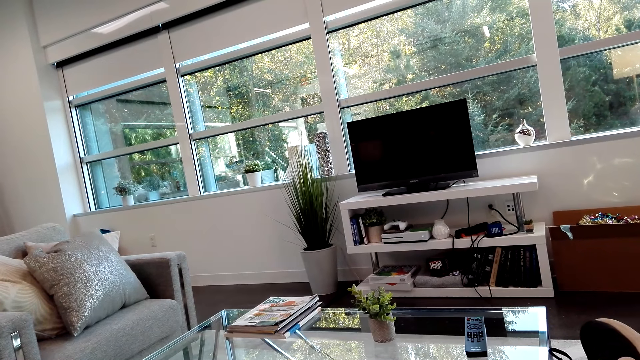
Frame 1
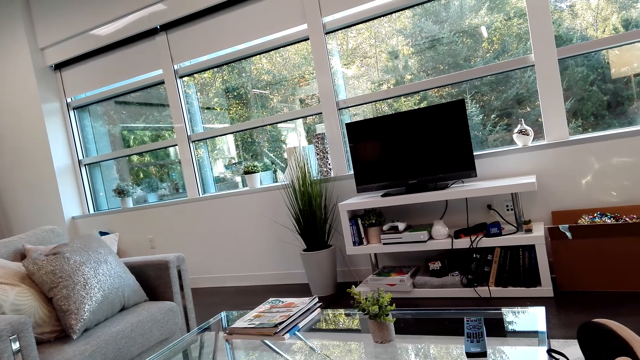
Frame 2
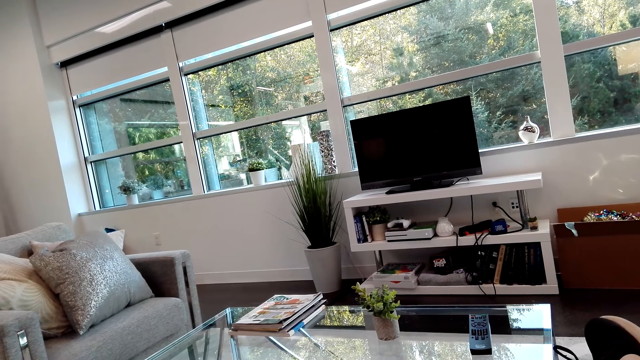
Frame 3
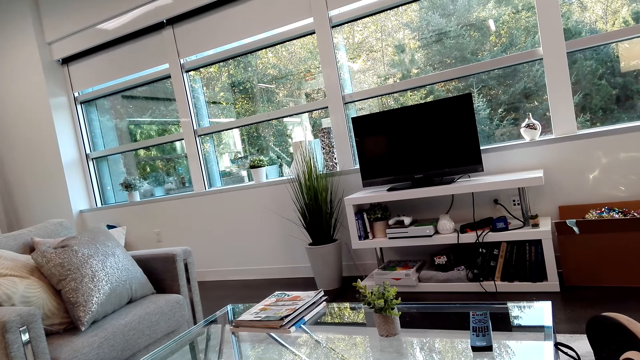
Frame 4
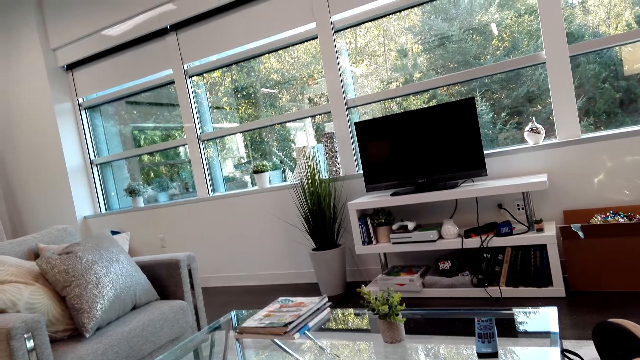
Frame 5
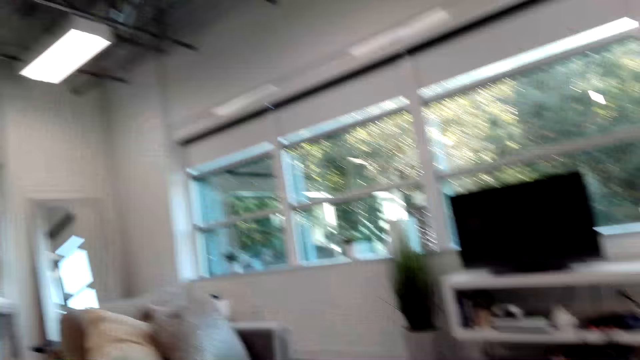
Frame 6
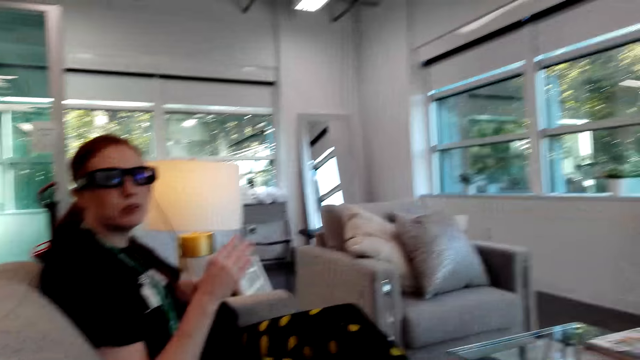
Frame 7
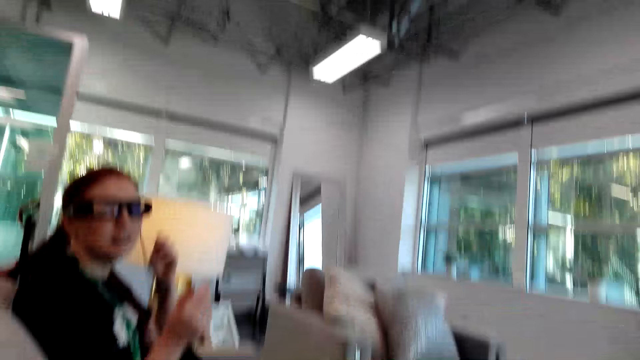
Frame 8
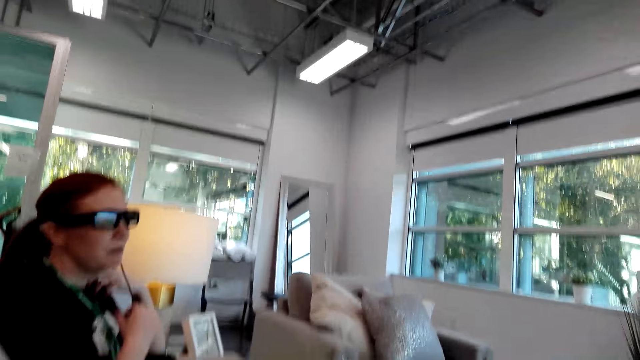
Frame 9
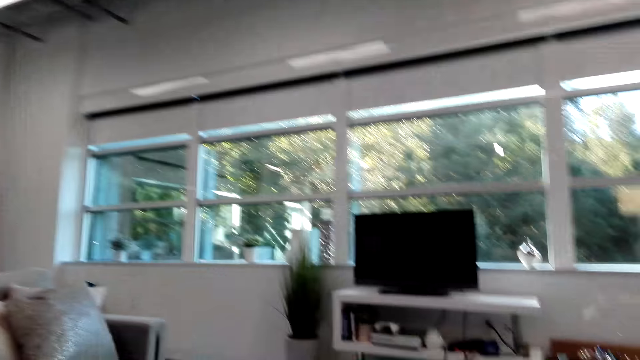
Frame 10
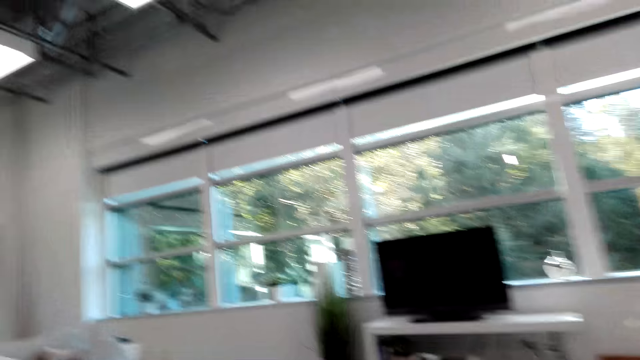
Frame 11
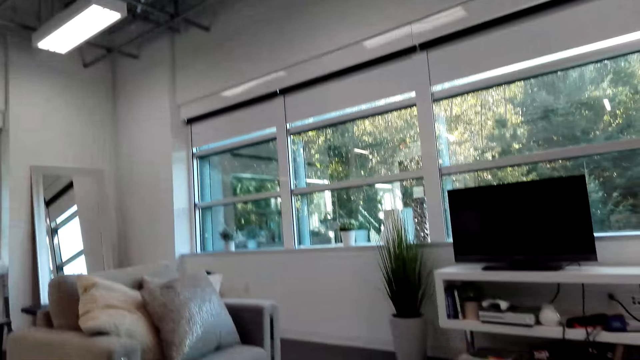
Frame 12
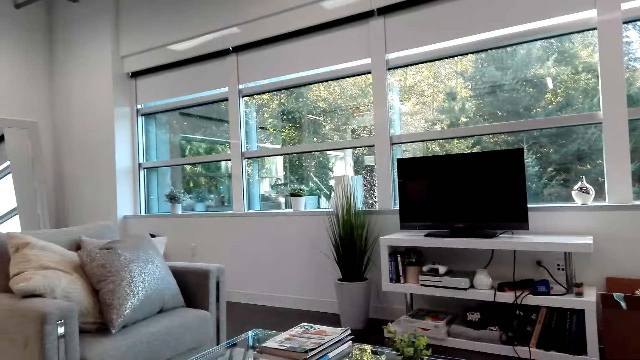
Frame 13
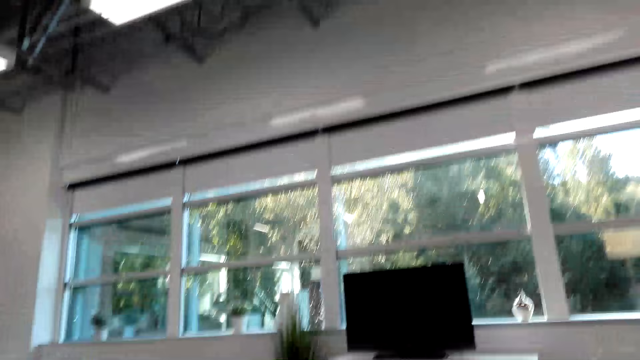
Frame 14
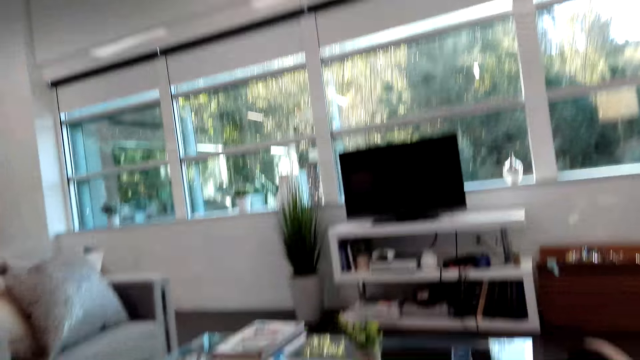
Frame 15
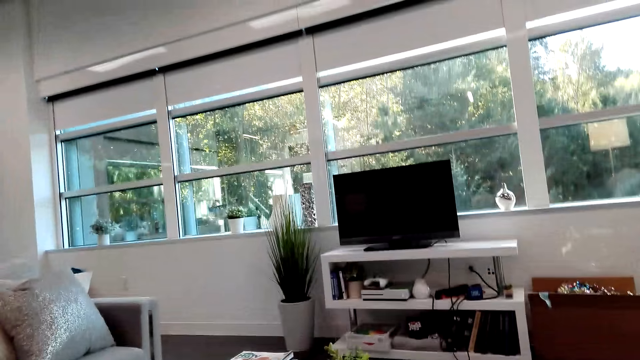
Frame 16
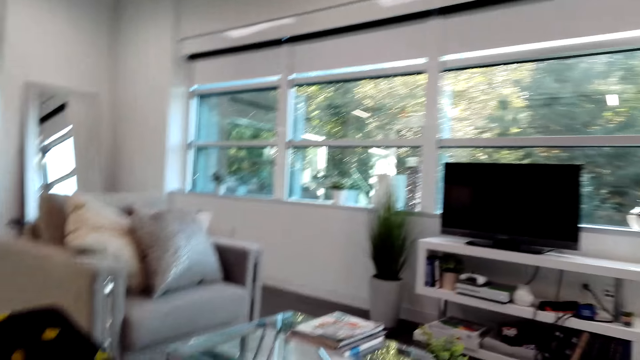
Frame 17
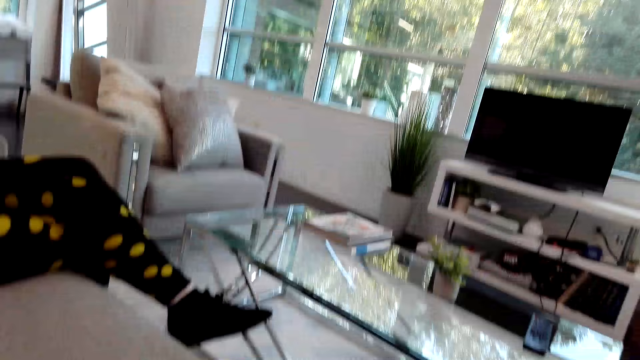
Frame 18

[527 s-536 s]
A person talks to the camera wearer. The camera wearer looks aside.

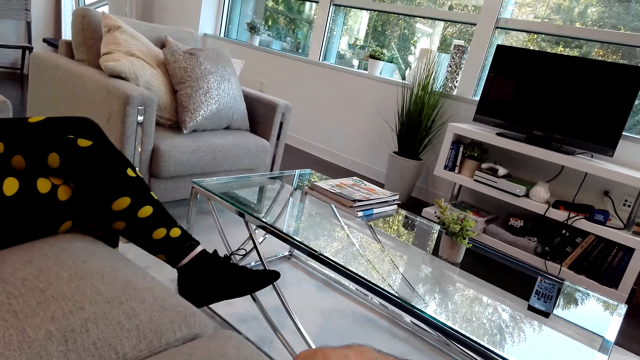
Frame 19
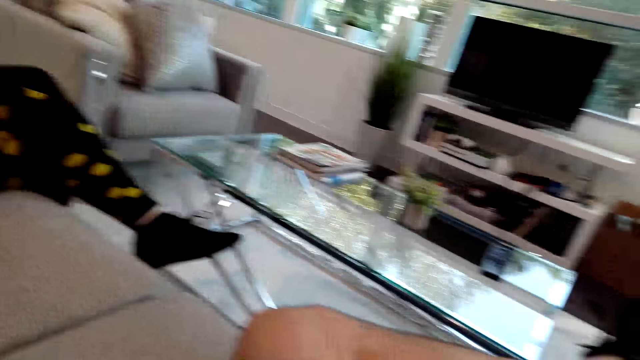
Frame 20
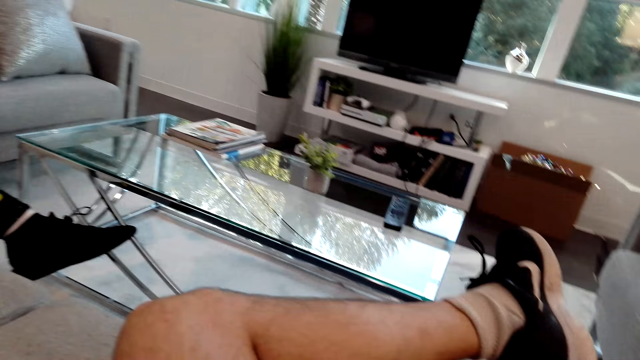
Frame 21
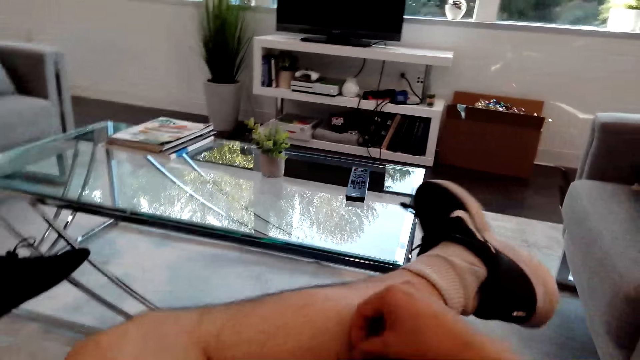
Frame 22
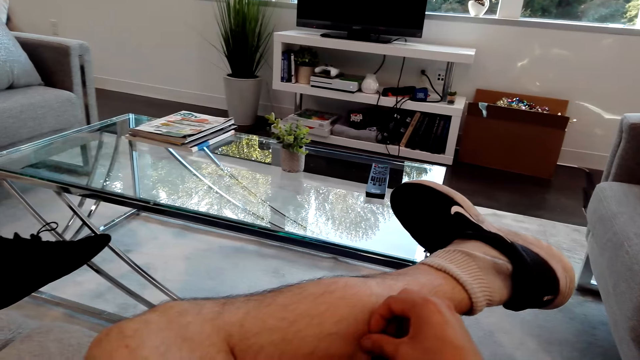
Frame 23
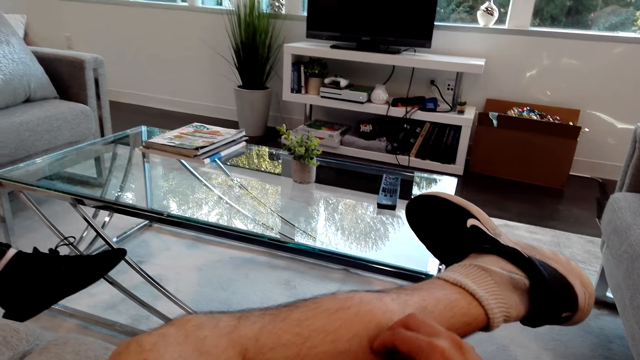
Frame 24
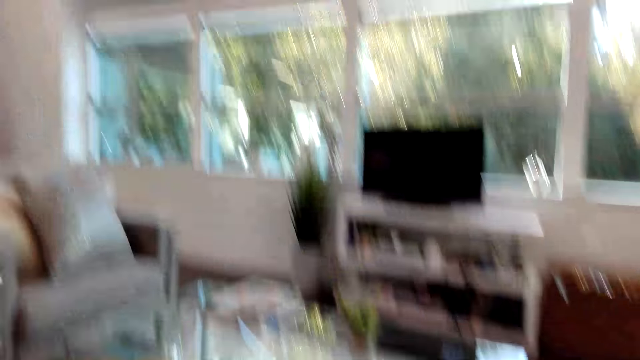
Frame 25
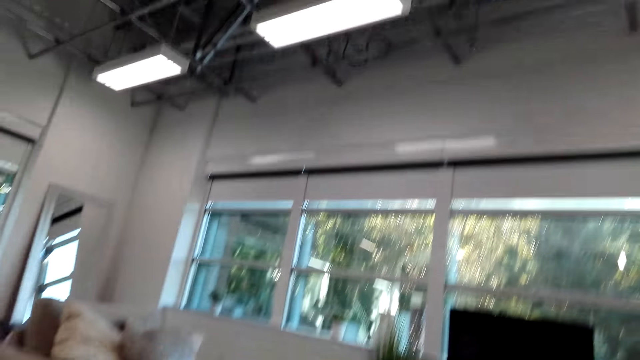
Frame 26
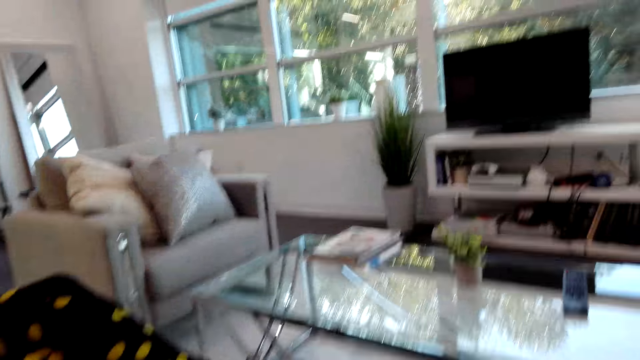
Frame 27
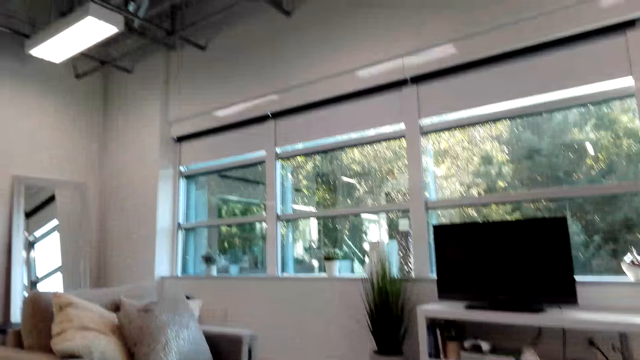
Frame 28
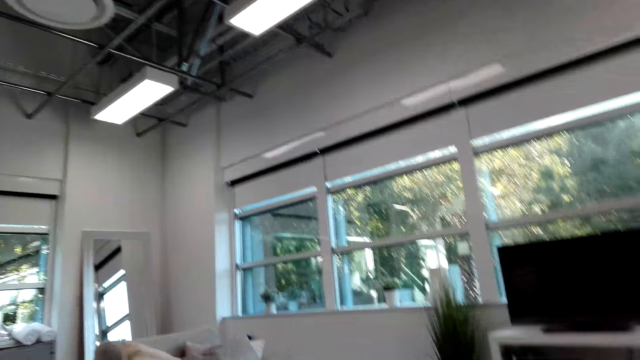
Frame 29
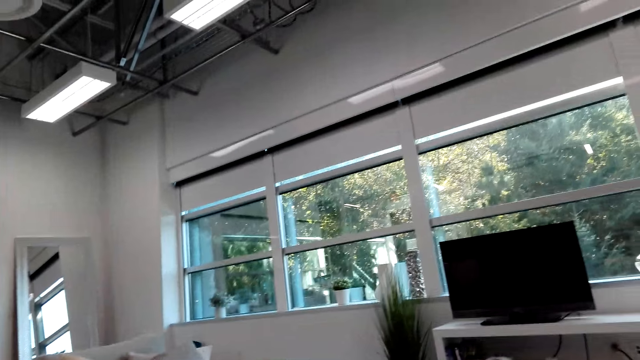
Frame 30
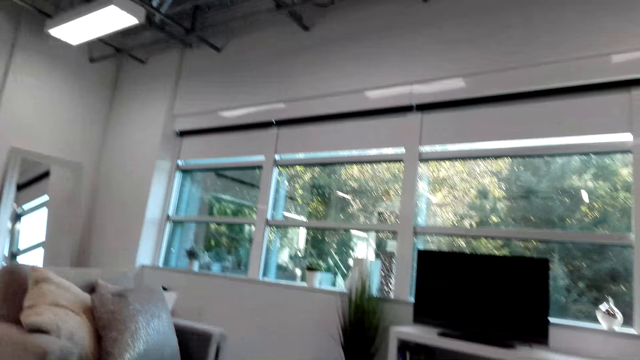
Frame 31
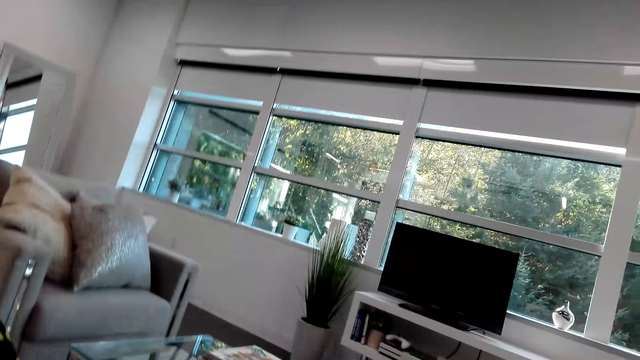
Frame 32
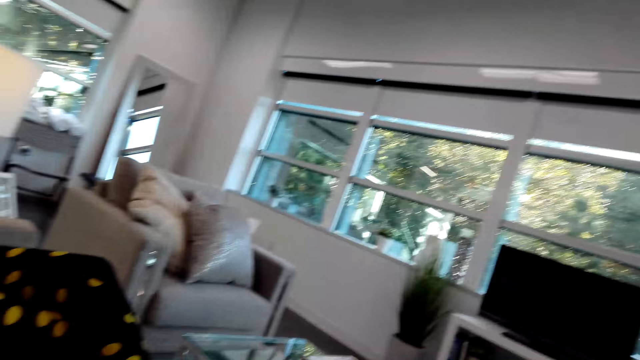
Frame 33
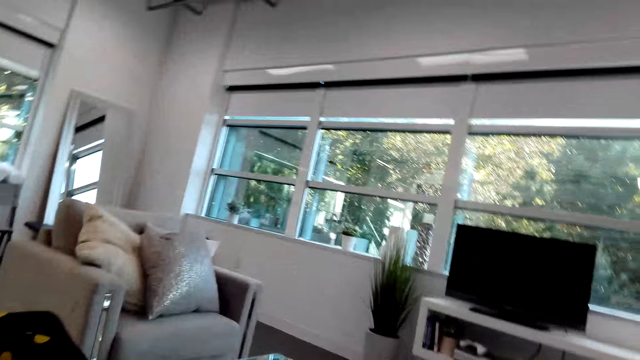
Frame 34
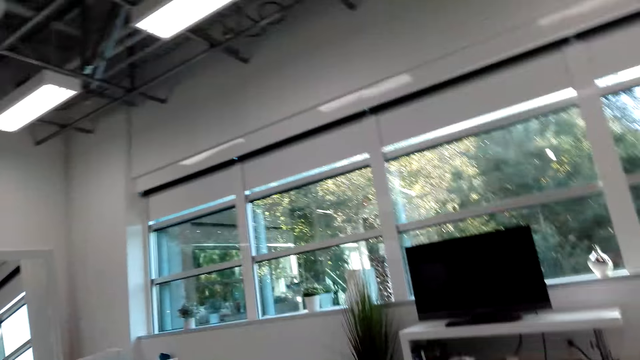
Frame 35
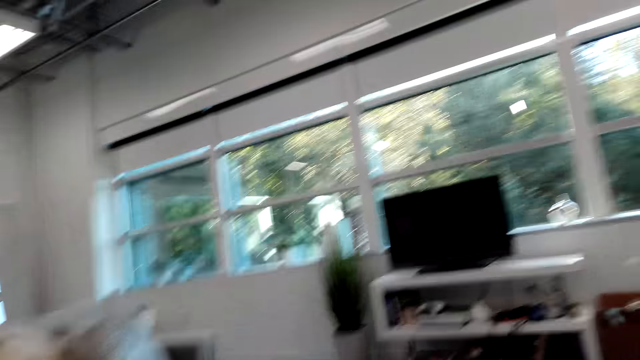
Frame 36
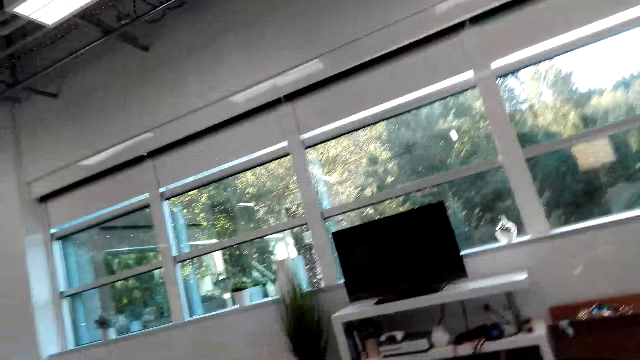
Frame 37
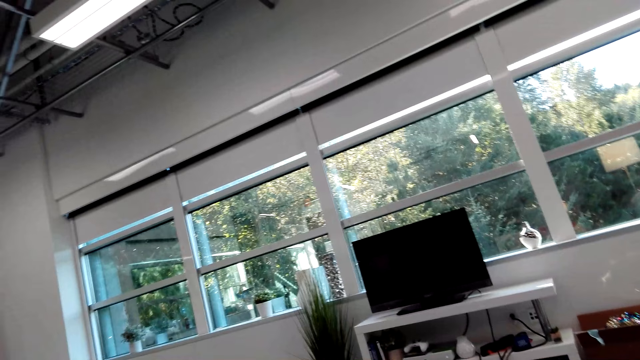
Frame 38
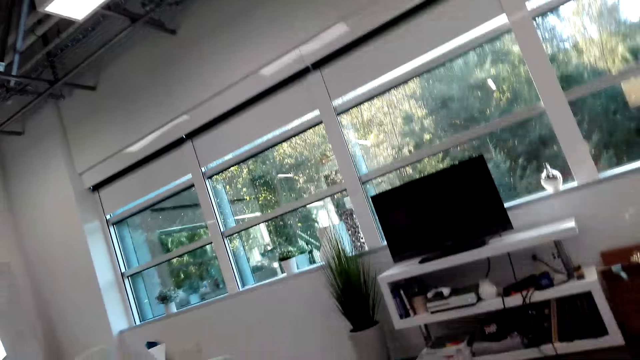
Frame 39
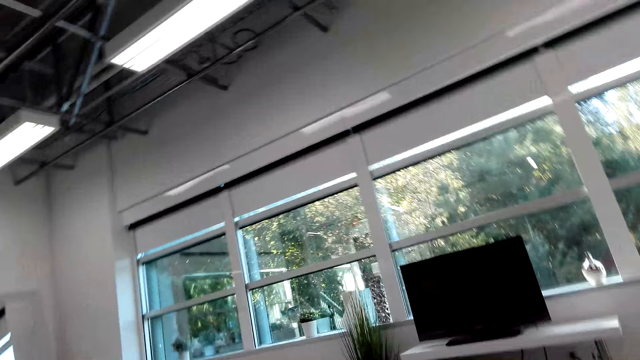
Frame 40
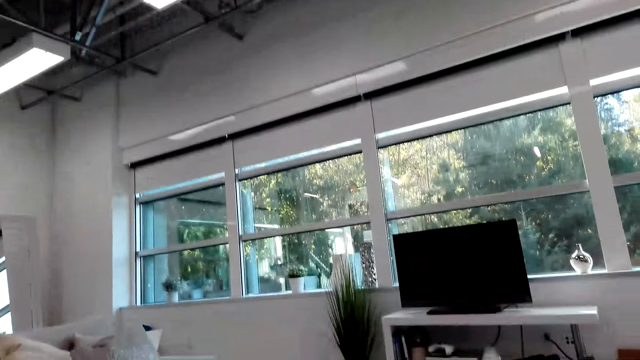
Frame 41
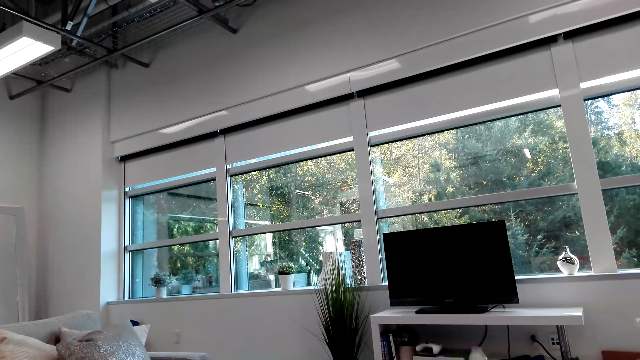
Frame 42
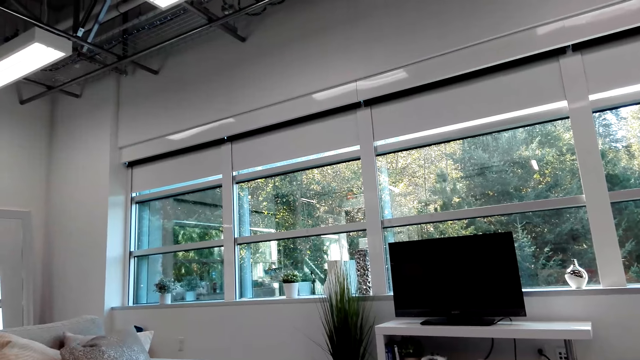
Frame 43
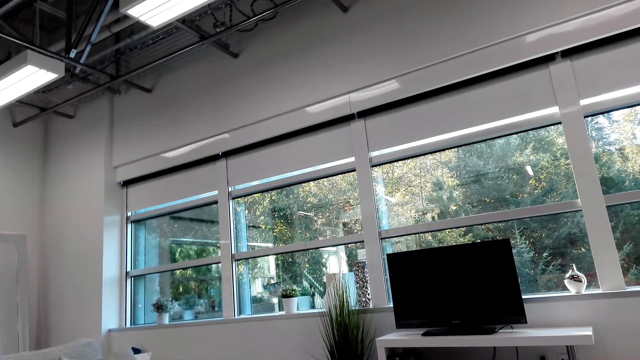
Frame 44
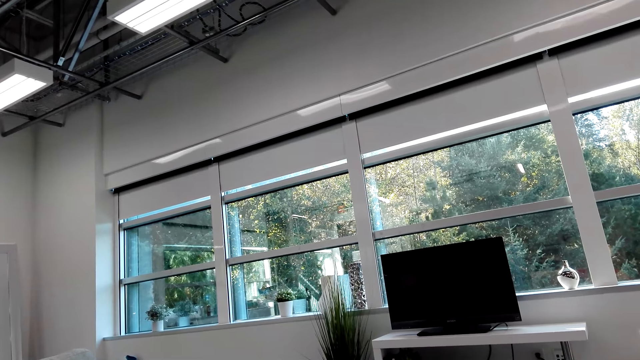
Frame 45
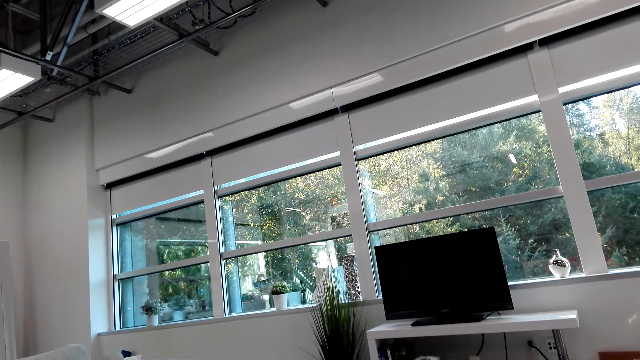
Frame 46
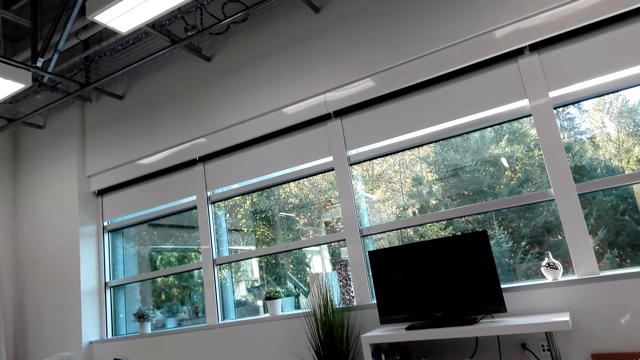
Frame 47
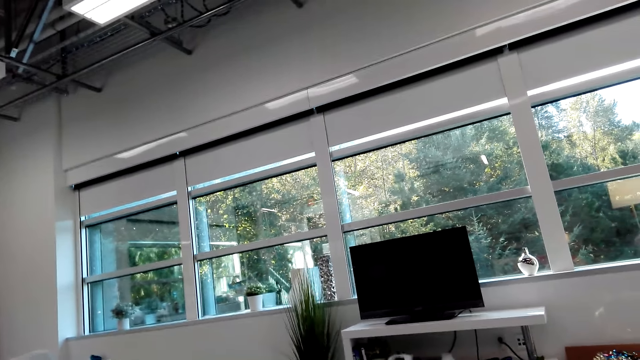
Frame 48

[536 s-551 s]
The camera wearer itches the left foot. They look around the house.
